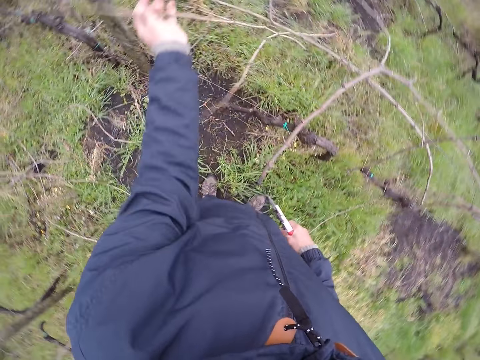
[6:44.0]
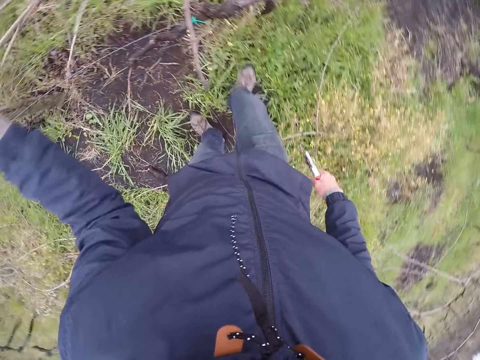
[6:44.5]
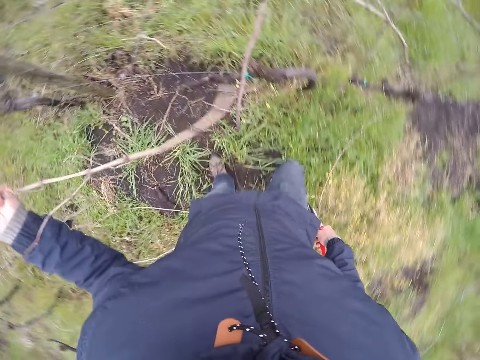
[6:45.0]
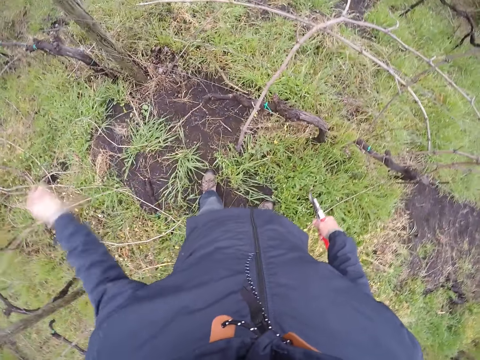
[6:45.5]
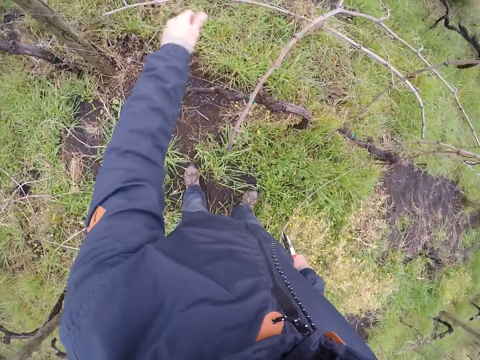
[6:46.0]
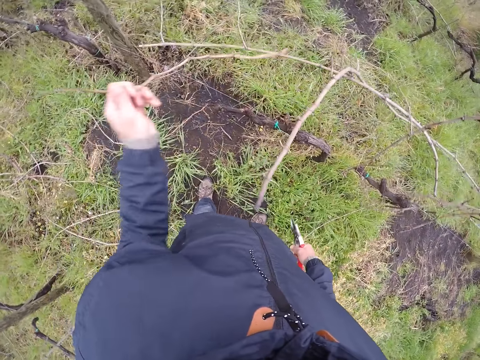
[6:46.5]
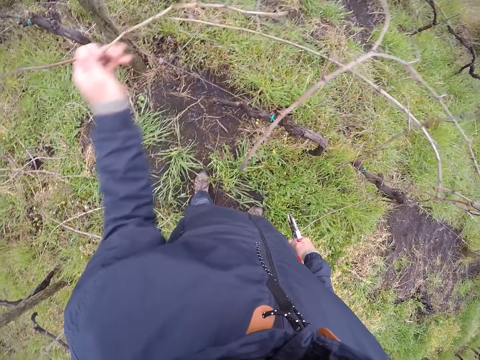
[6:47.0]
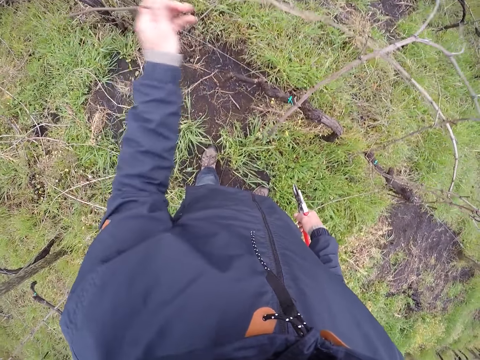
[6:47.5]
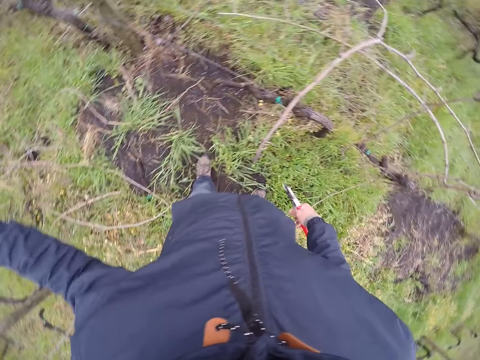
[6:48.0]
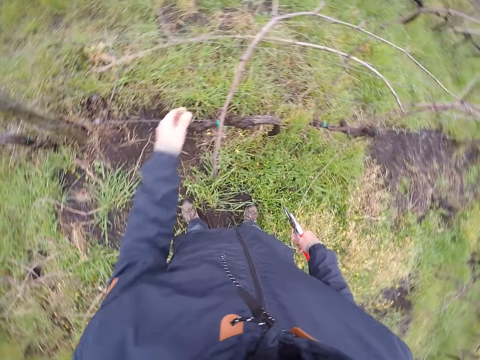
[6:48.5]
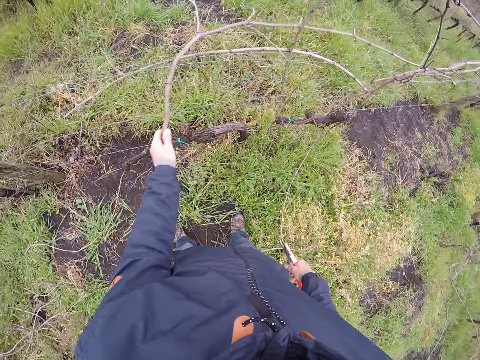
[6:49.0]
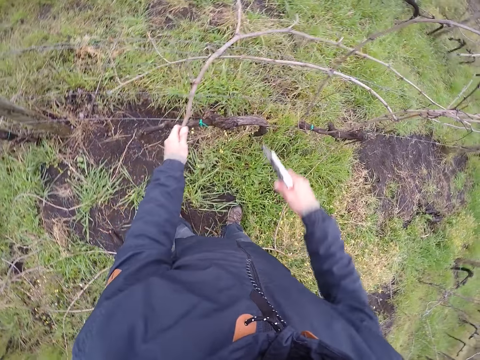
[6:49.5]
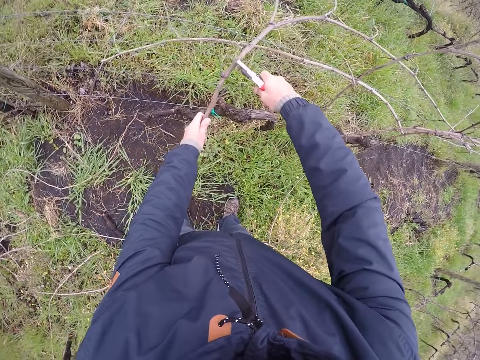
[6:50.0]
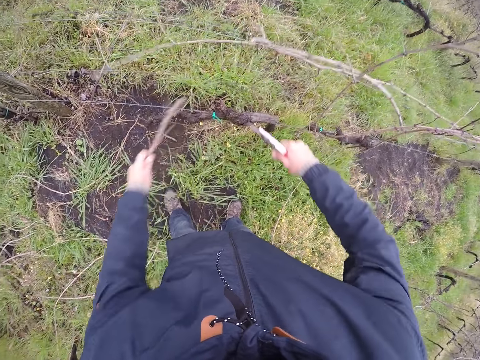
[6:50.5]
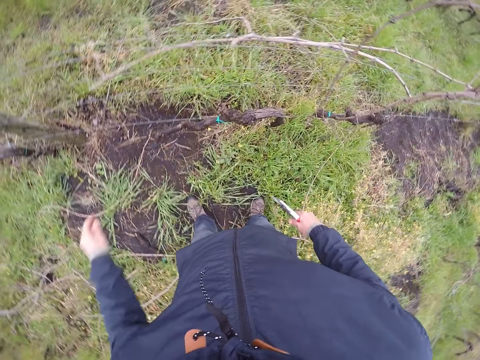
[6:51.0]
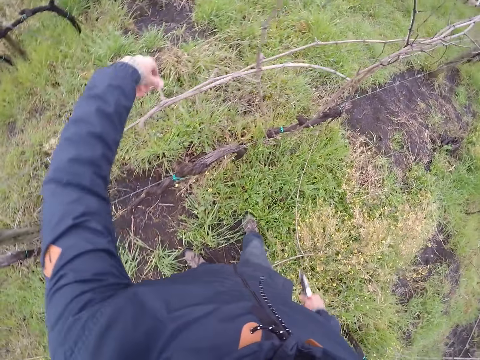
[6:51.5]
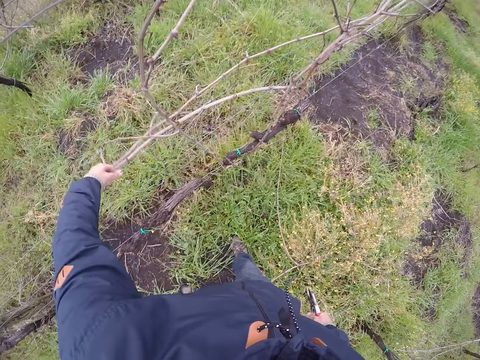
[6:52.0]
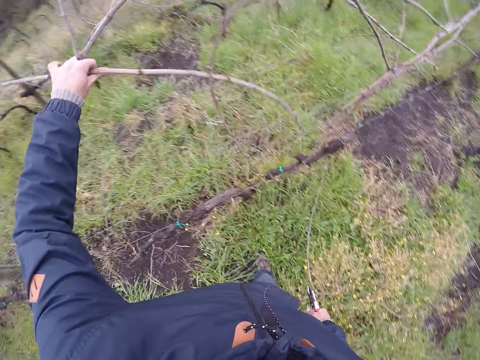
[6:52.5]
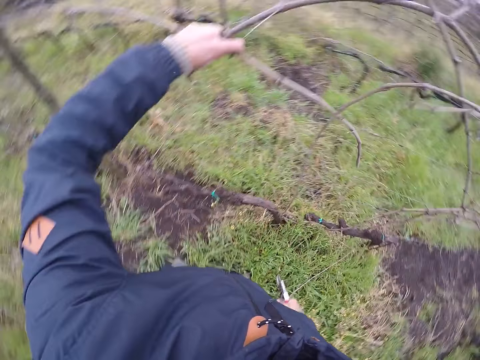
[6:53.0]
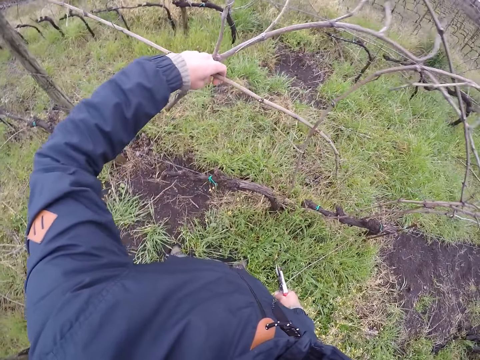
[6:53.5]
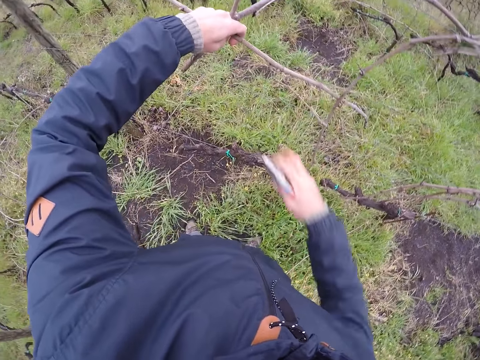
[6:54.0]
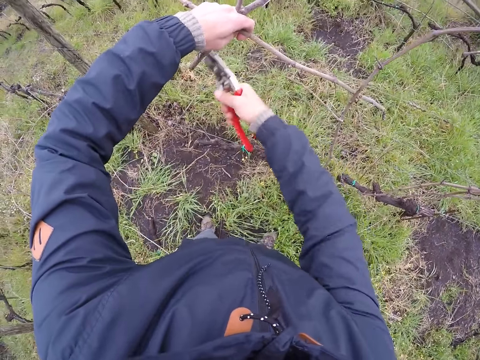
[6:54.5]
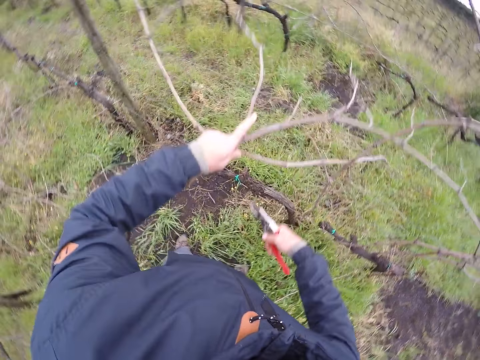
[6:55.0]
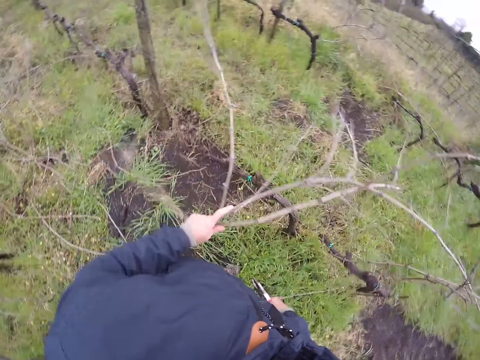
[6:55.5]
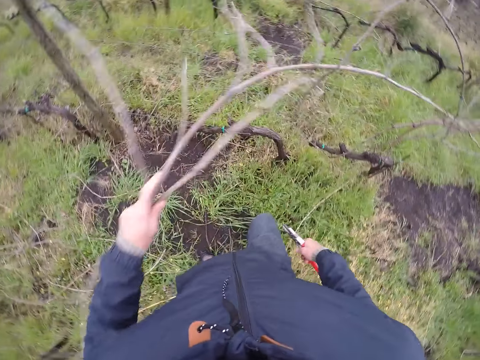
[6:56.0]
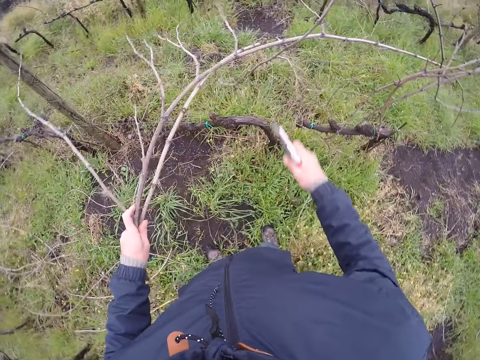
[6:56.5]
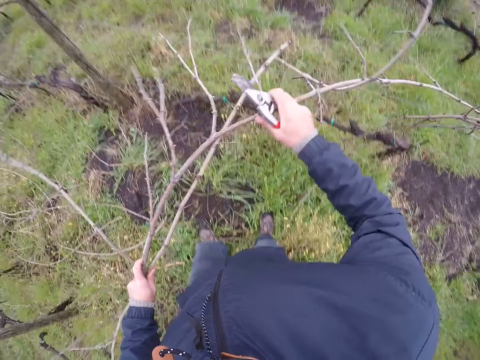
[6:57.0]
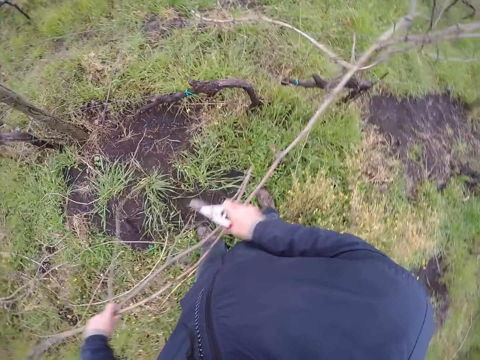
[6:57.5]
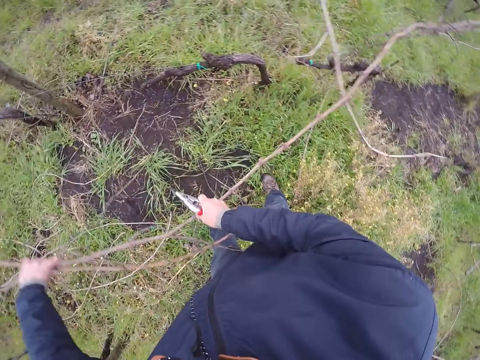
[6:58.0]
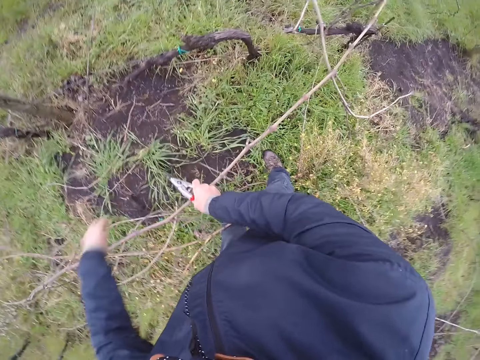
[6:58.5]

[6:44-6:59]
The camera wearer picks a branch from the tree. He drops the branch on the ground with his left hand. He holds a branch with his left hand. He picks a branch from the tree. He drops the branch on the ground with his left hand. He holds a branch with his left hand. He touches a branch. He clips the branch with the pliers or pruning shear in his right hand. He drops the branch on the ground with his left hand. He holds a branch with his left hand. He touches branches. He clips the branch with the pliers in his right hand. He holds the branch with both hands.

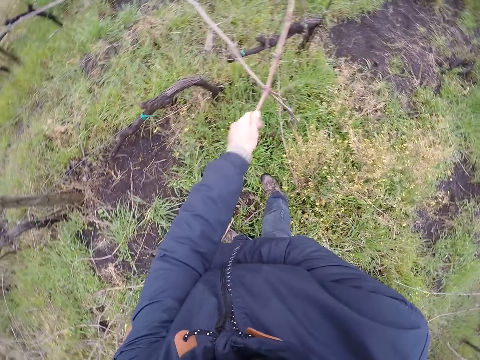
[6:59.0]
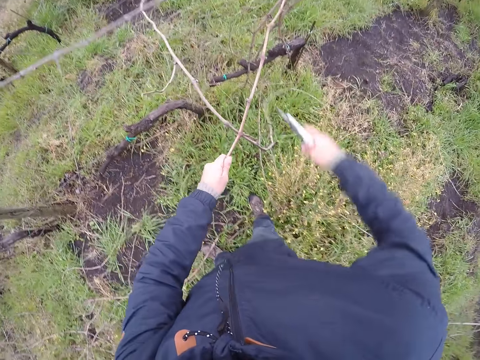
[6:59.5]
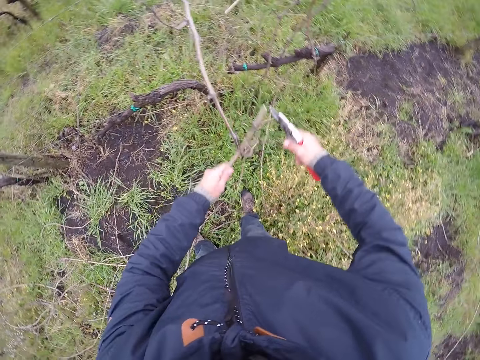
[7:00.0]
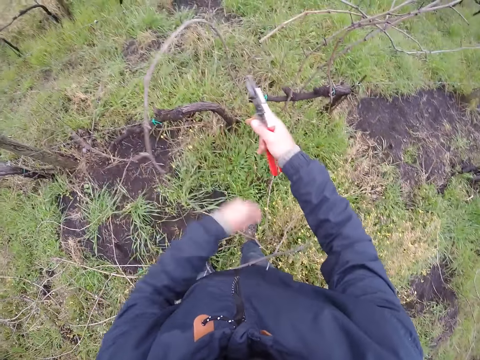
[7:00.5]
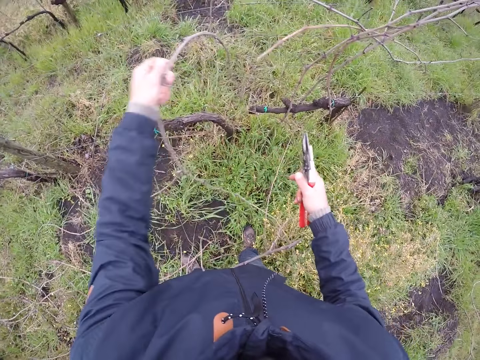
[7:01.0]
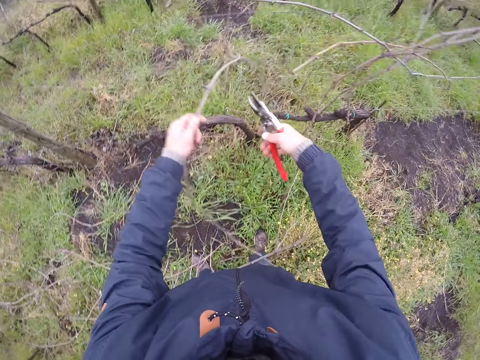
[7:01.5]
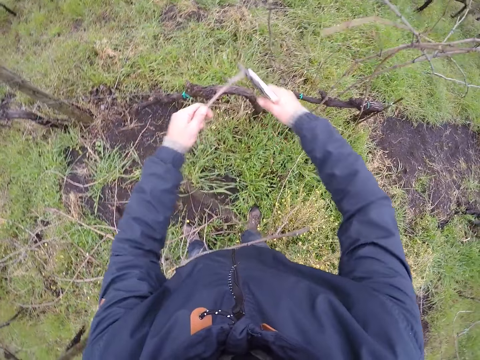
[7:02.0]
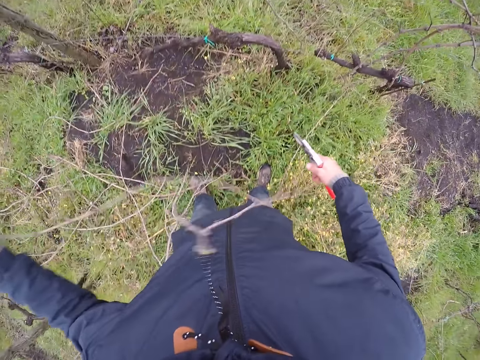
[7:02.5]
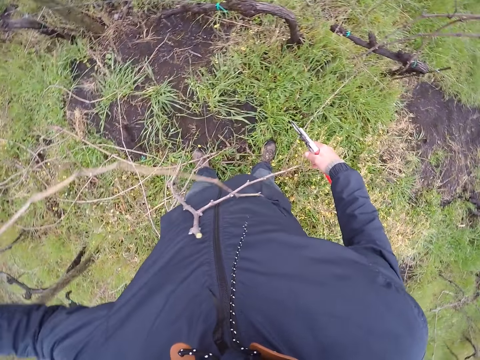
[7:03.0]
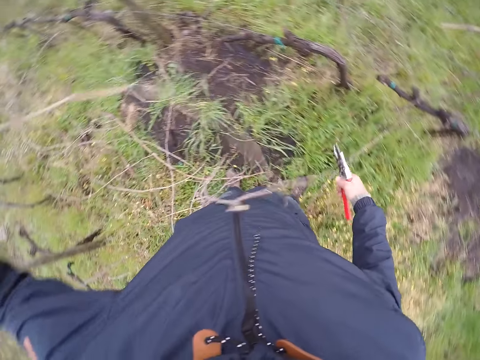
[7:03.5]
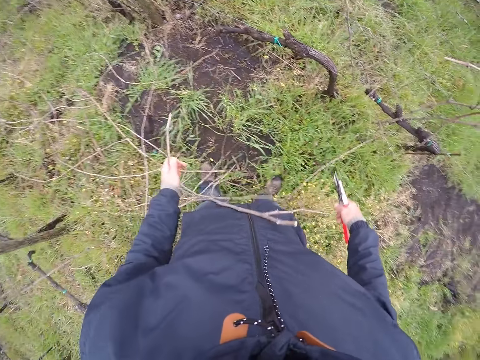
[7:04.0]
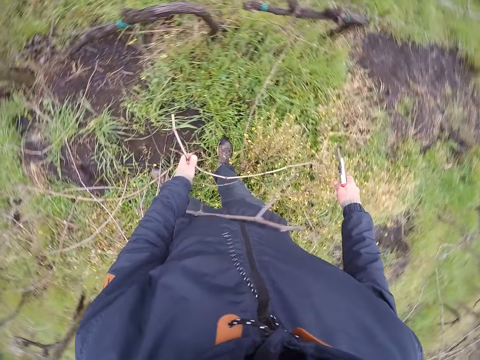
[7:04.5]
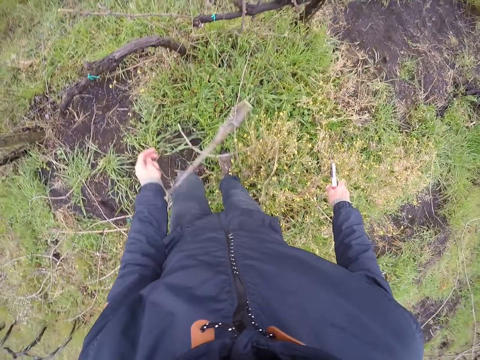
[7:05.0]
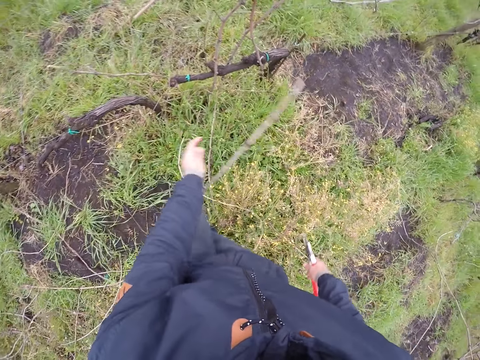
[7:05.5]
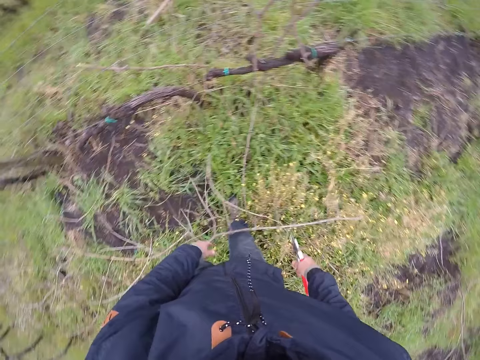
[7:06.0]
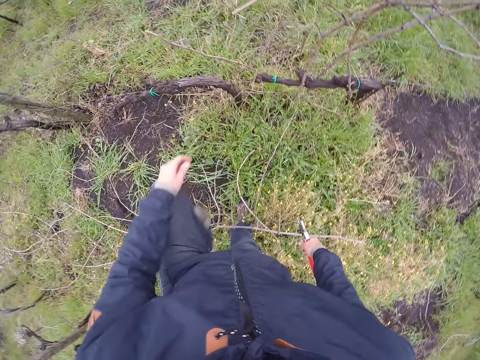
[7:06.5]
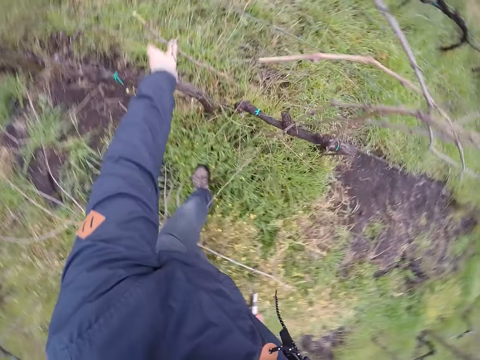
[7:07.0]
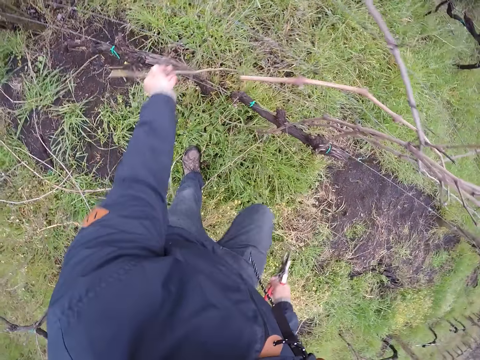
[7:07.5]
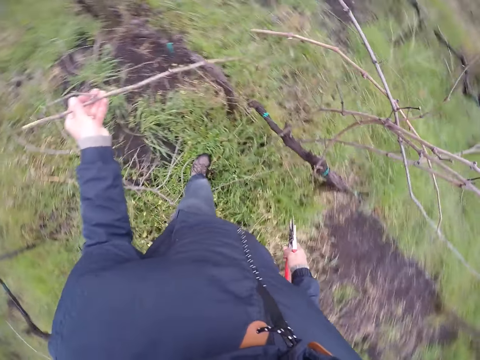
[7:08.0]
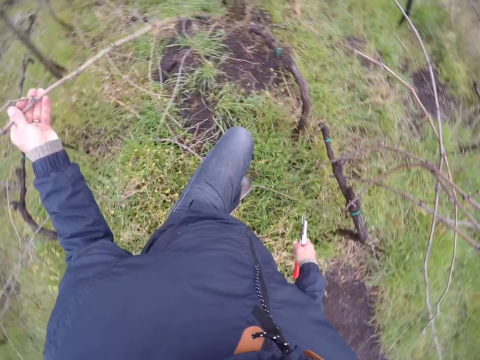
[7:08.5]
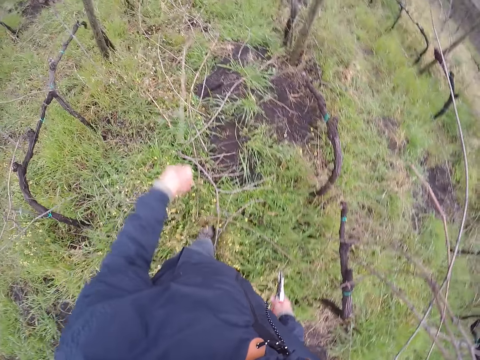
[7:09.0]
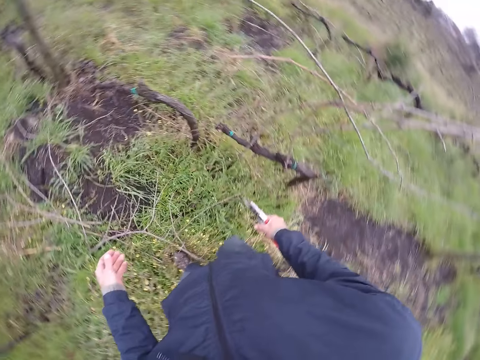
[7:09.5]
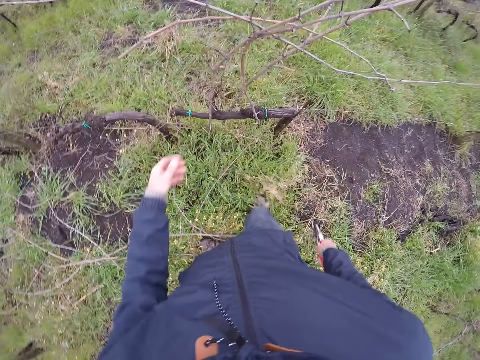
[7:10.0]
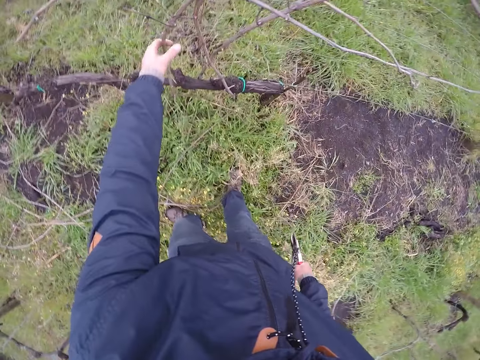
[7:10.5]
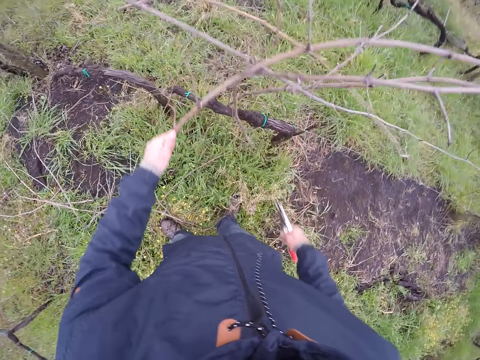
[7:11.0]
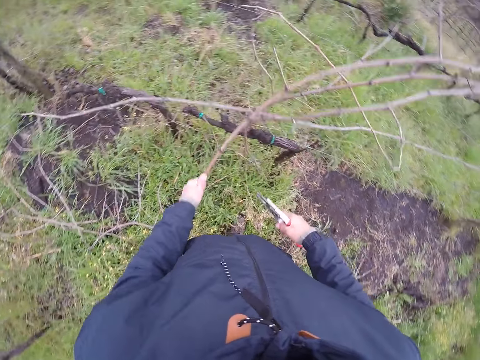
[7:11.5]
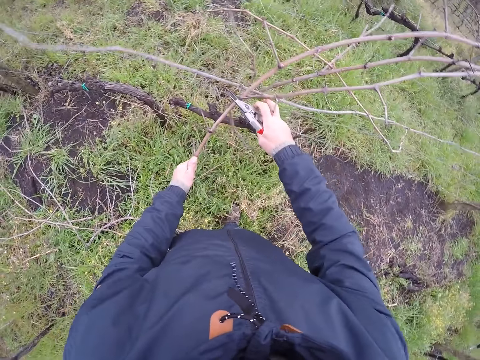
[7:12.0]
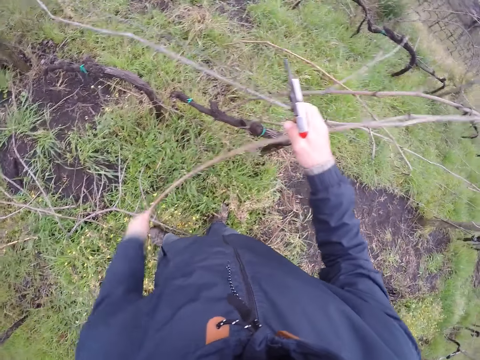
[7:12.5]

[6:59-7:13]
The camera wearer clips the branch with the pliers or pruning shear in his right hand. He drops the branch on the ground with his left hand. He holds the branch with both hands. He touches a branch. He clips the branch with the pliers in his right hand. He drops the branch on the ground with his left hand. He holds the branch with both hands. He touches a branch on the tree. He drops the branch on the ground with his left hand. He holds the branch with both hands. He pulls a branch on the tree. He trims a branch with a pruning shear.
